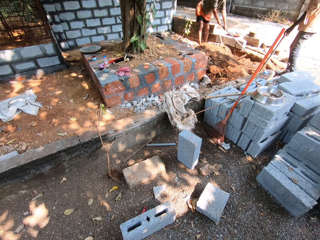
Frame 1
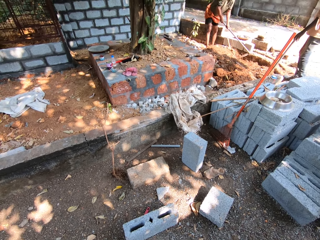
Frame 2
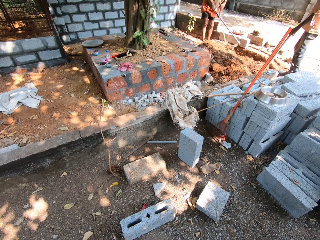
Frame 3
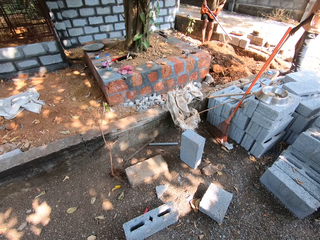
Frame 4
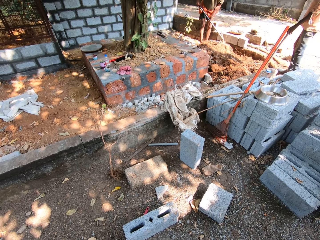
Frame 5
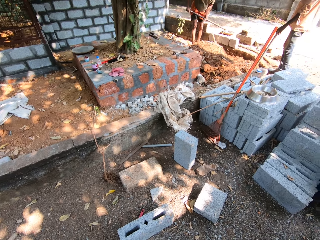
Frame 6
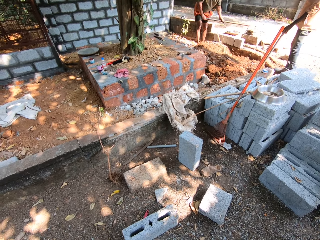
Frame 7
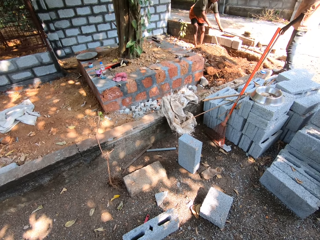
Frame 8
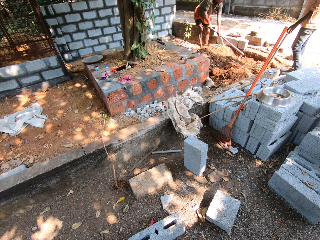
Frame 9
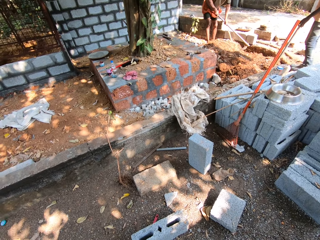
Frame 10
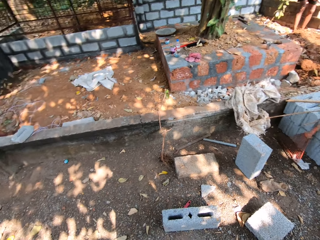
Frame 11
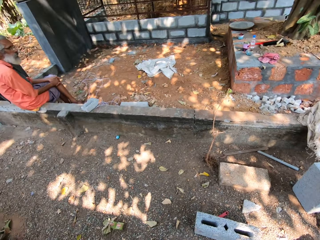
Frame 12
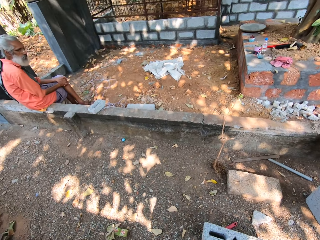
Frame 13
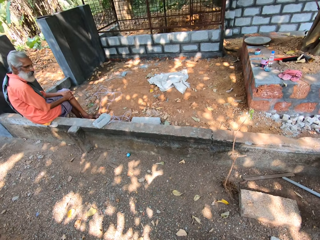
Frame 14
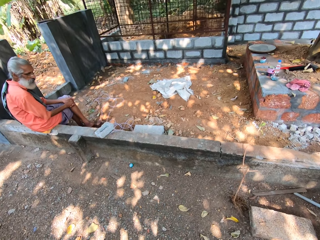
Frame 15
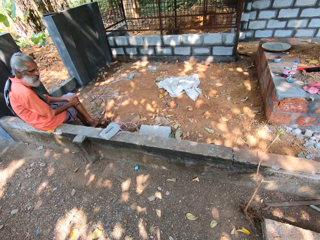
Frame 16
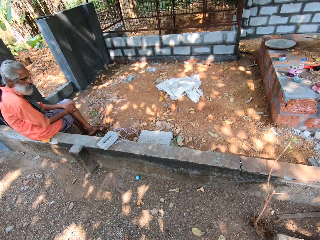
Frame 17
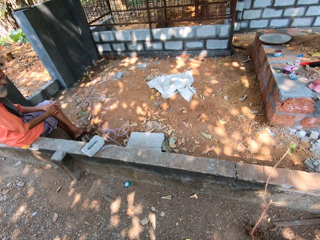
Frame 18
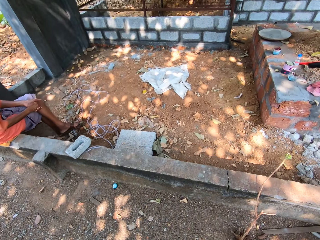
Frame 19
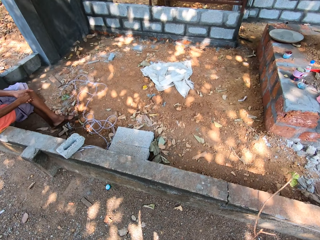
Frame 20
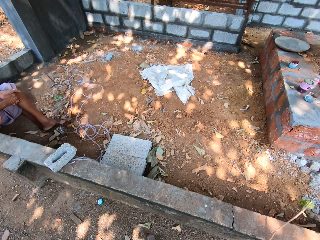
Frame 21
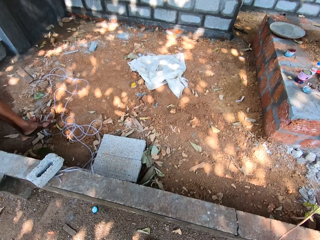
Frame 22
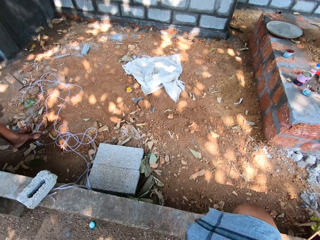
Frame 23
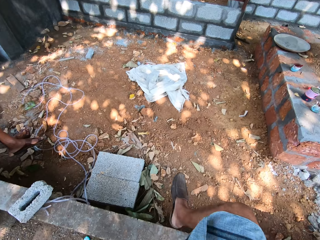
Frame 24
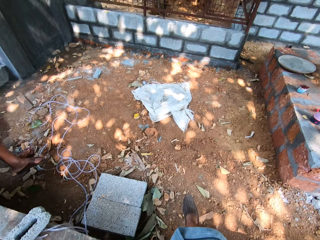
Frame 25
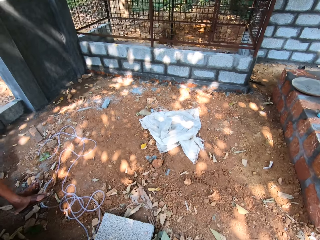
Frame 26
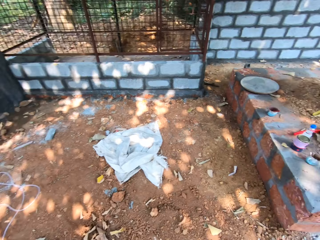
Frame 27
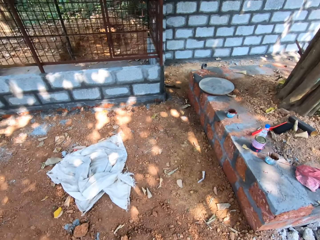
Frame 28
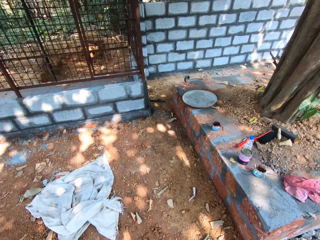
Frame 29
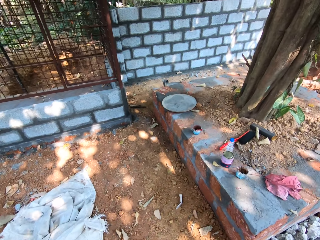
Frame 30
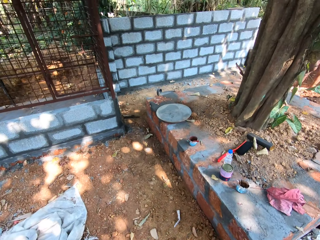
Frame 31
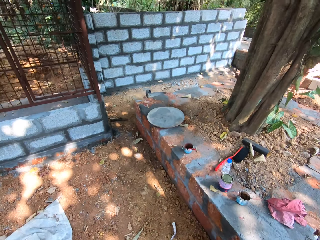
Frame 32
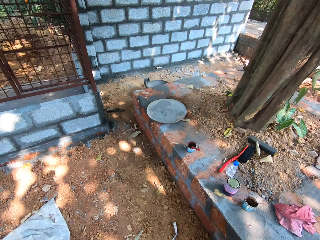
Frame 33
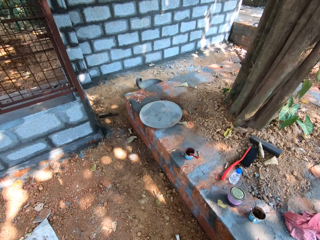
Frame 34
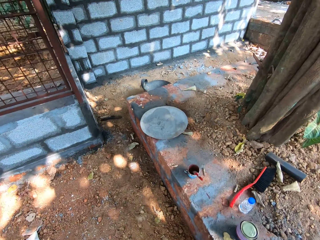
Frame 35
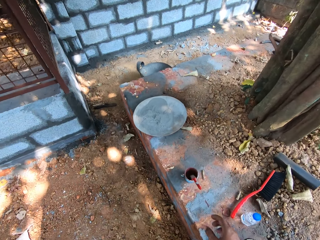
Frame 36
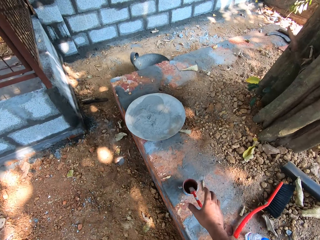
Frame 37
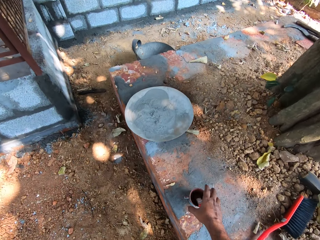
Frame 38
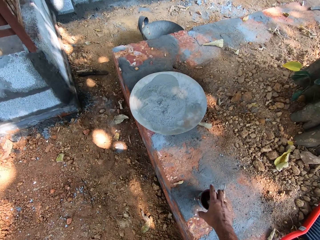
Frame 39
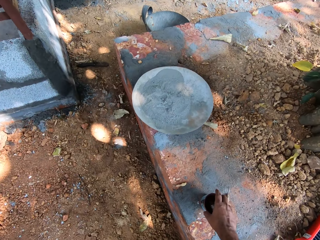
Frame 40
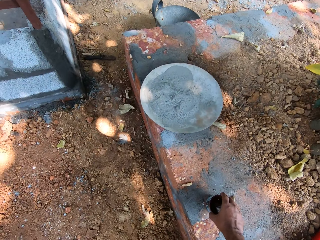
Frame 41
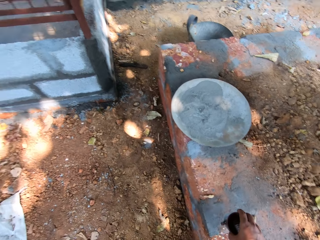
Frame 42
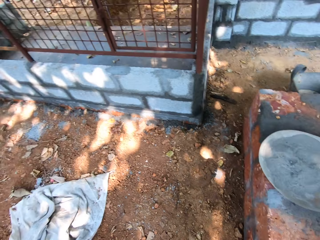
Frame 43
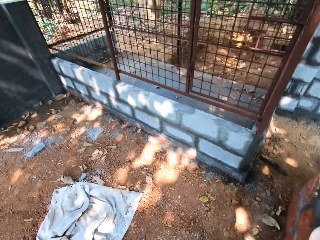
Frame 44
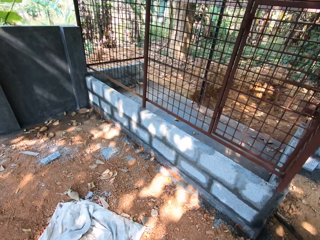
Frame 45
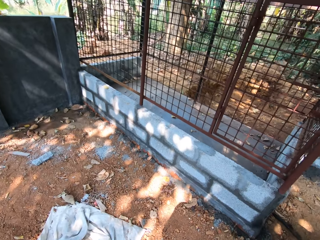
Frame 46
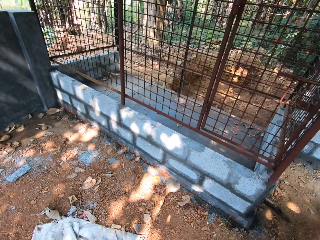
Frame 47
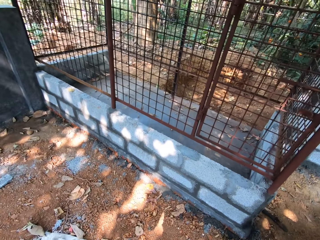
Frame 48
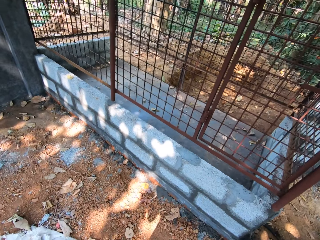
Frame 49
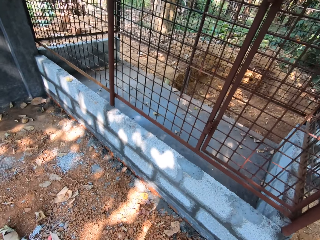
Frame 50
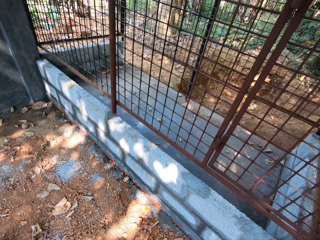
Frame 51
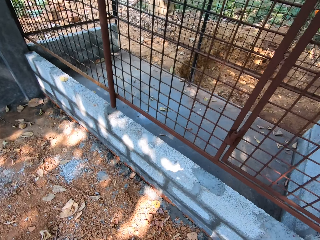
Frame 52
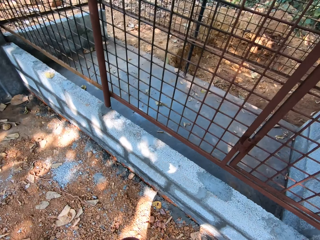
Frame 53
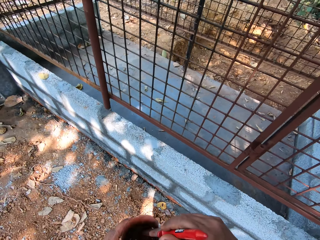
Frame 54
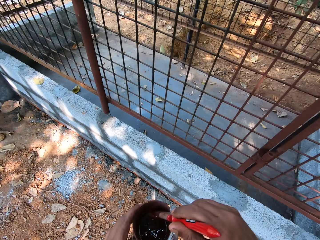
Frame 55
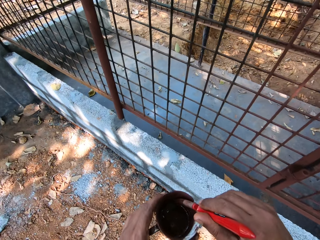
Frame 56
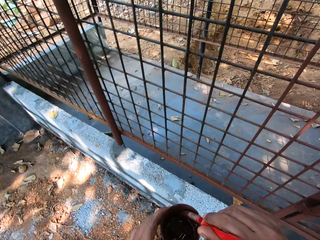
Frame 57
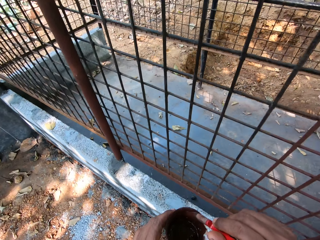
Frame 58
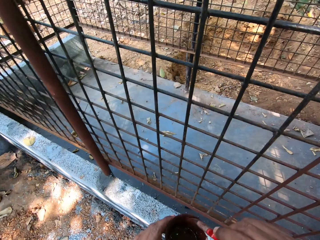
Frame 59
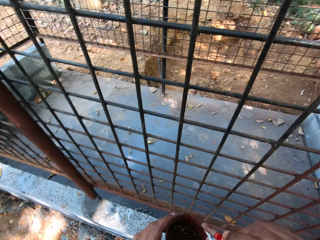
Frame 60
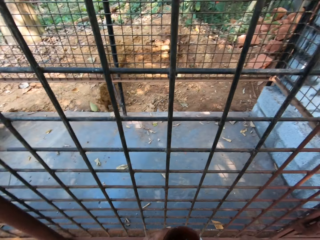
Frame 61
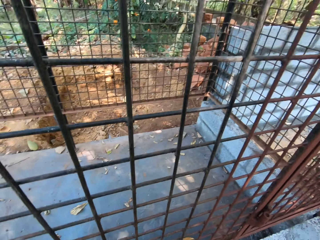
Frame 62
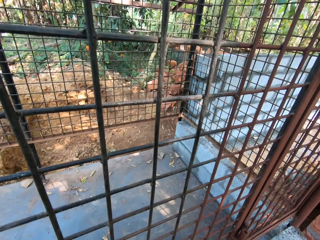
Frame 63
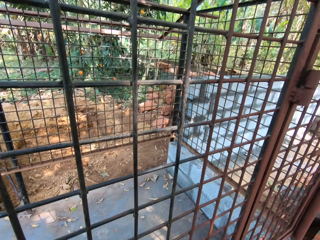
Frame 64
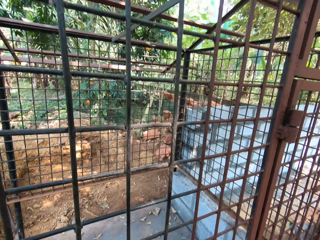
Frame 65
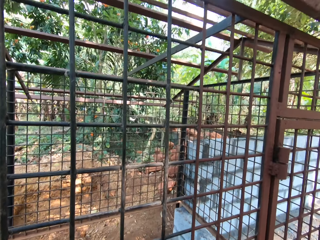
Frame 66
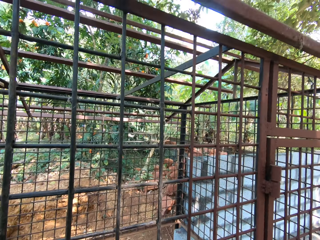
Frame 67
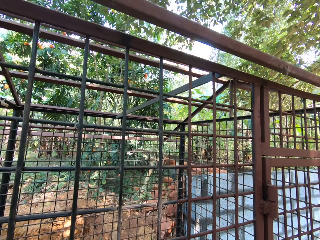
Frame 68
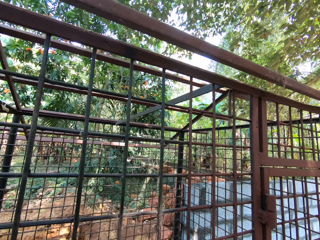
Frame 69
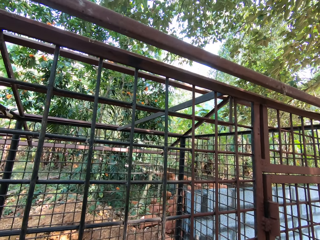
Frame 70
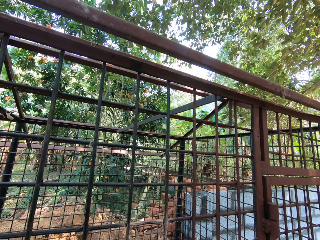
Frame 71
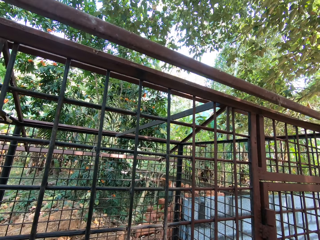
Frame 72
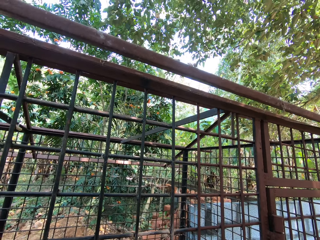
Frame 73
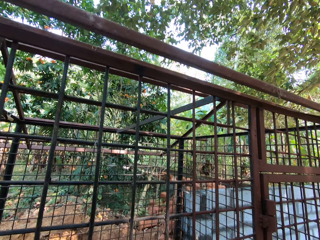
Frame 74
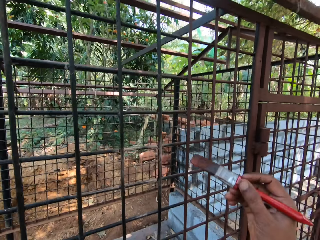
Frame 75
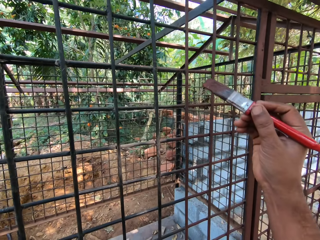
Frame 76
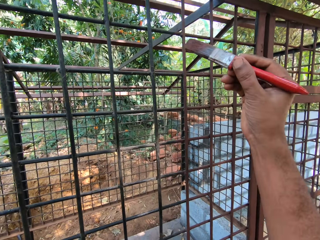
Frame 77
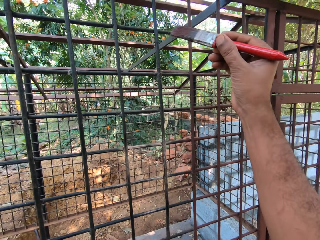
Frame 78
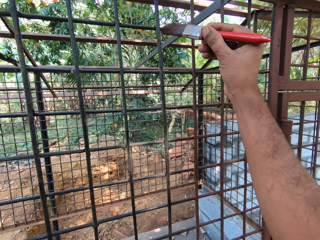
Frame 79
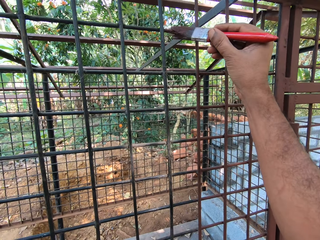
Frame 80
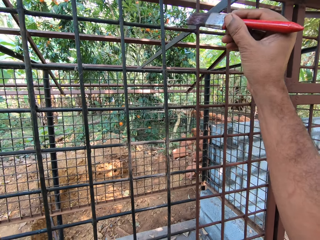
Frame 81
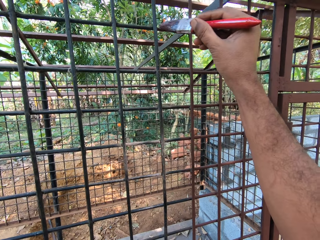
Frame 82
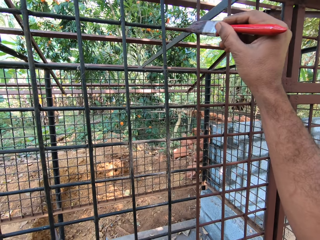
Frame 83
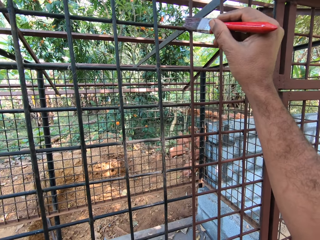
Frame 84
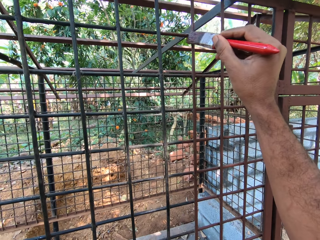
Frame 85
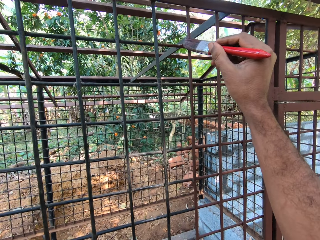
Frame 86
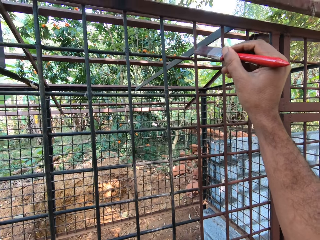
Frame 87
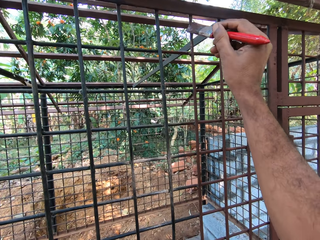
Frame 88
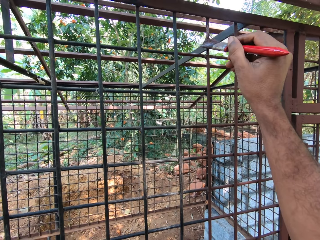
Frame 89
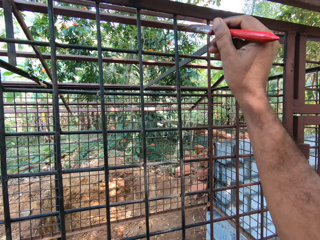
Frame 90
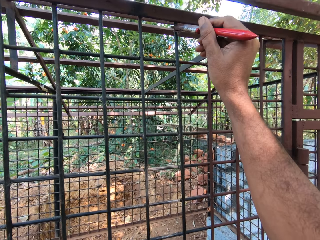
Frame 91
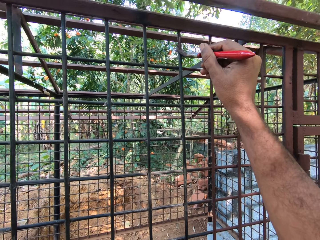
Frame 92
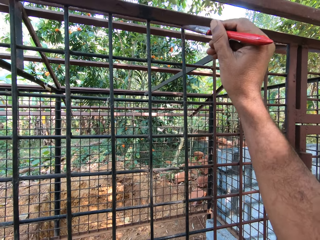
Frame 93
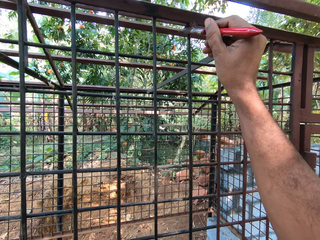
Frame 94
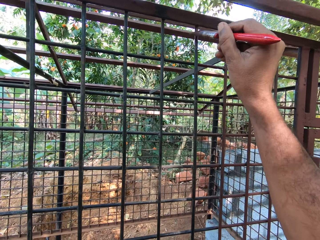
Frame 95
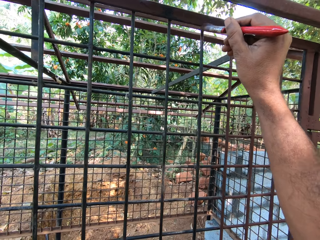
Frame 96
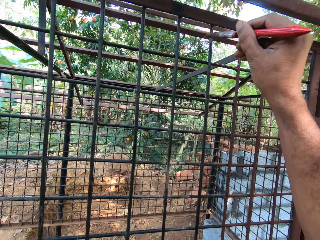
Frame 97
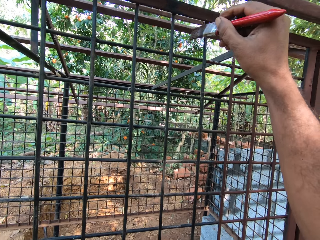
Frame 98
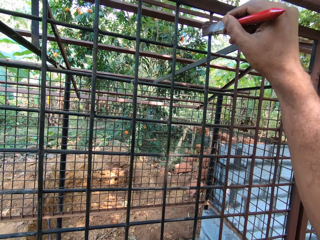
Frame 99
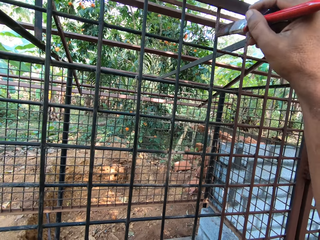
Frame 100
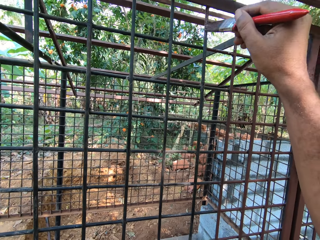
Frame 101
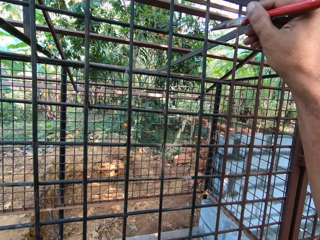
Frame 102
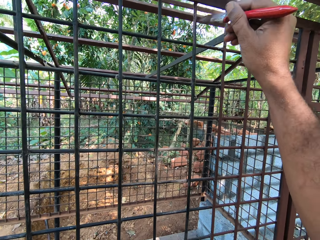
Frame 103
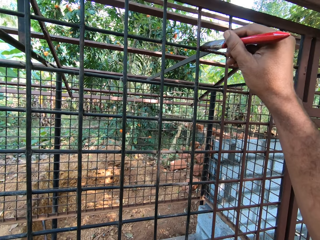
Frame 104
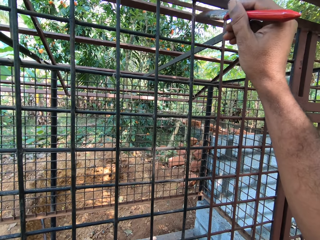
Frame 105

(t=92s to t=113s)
The camera wearer walks on the compound. He picks the cup from the pavement with his right hand. He walks on the compound. He mixes paint in the cup in his left hand with the brush in his right hand. He looks around the compound. He interacts with the man and another man. He paints a cage or wire mesh with the paint brush in his right hand.
